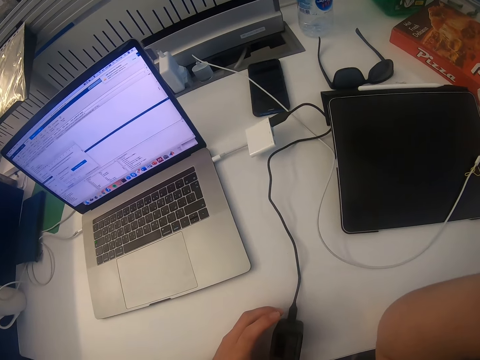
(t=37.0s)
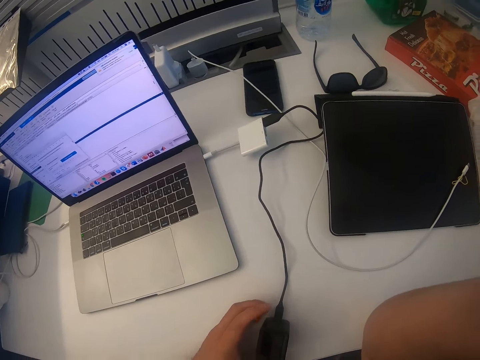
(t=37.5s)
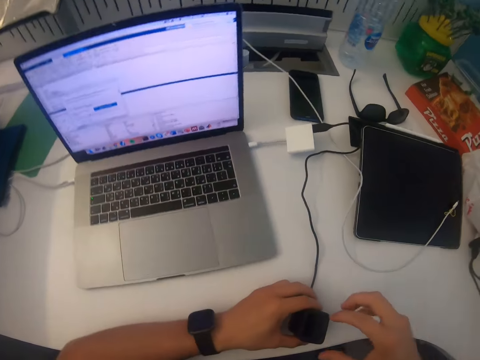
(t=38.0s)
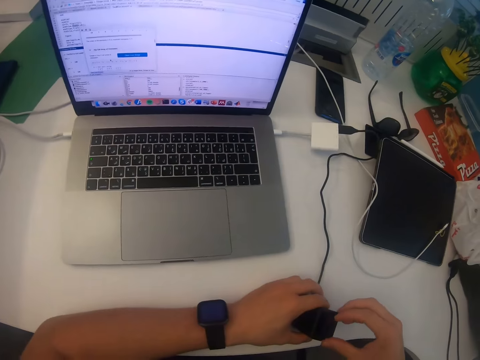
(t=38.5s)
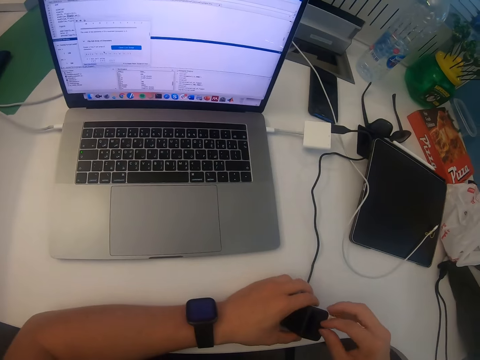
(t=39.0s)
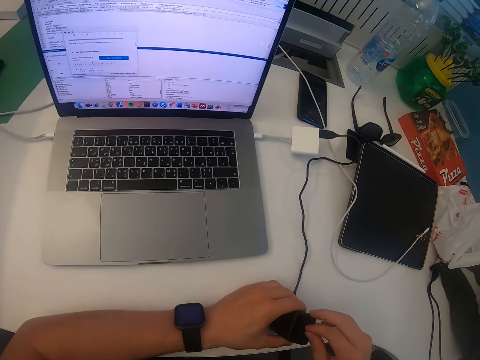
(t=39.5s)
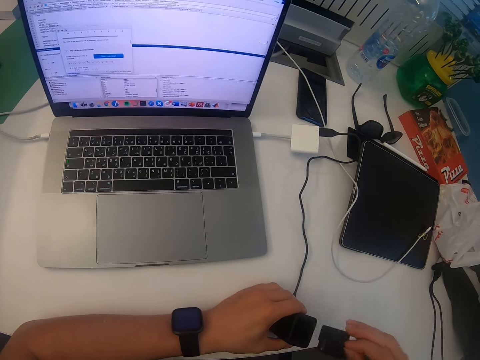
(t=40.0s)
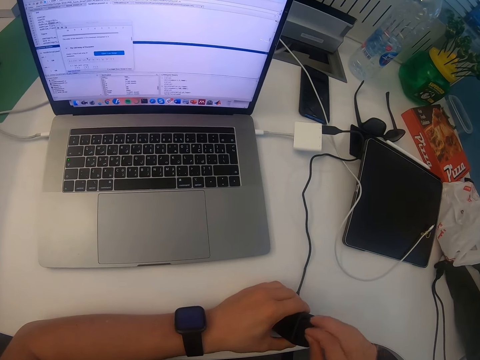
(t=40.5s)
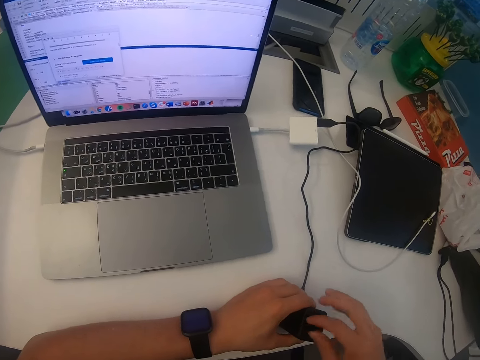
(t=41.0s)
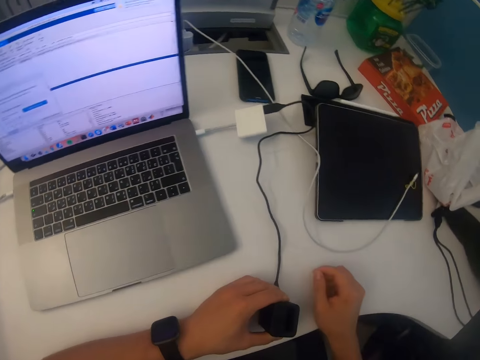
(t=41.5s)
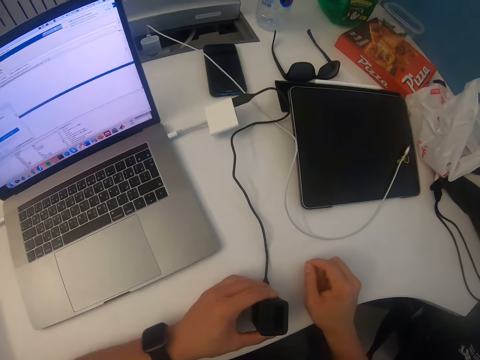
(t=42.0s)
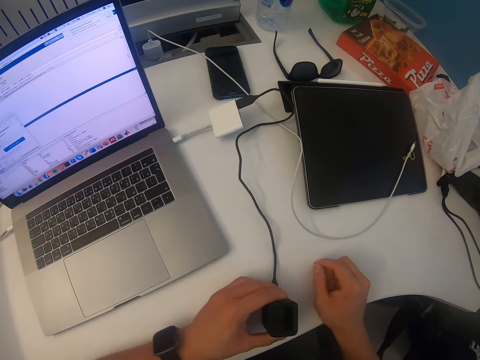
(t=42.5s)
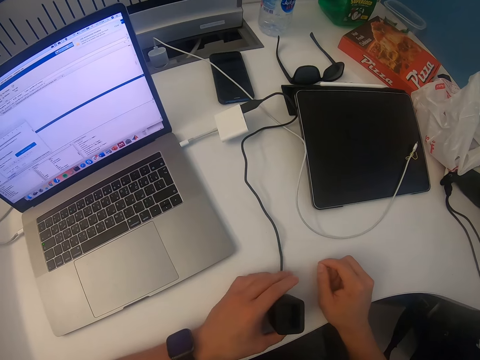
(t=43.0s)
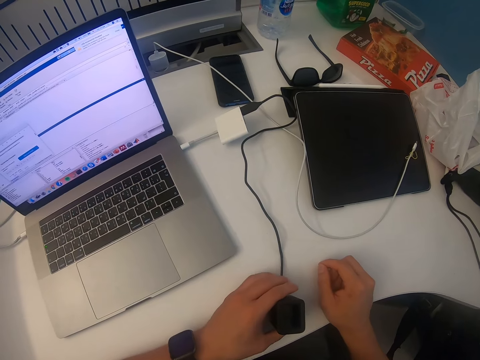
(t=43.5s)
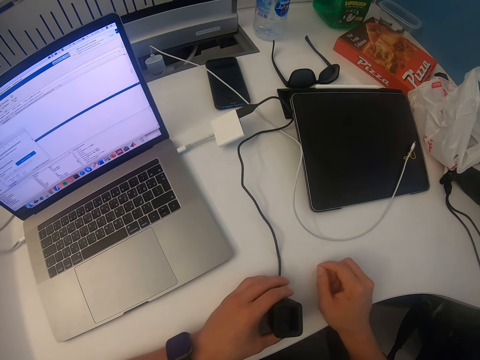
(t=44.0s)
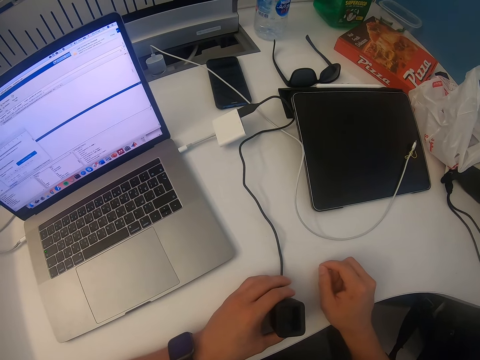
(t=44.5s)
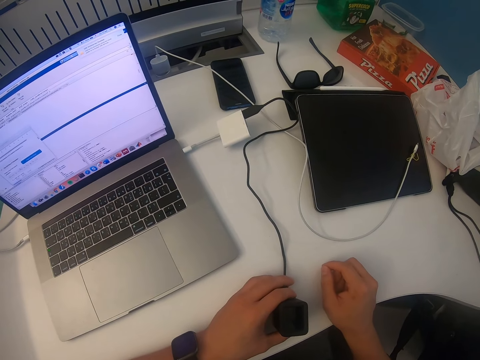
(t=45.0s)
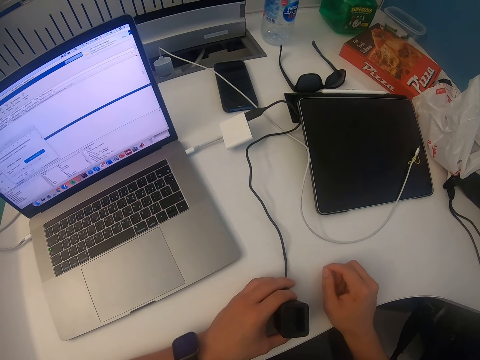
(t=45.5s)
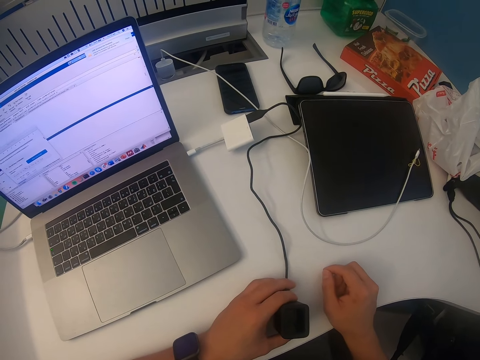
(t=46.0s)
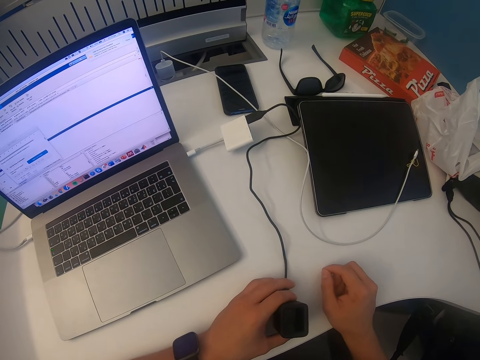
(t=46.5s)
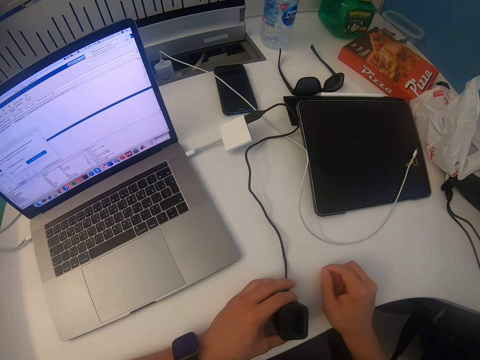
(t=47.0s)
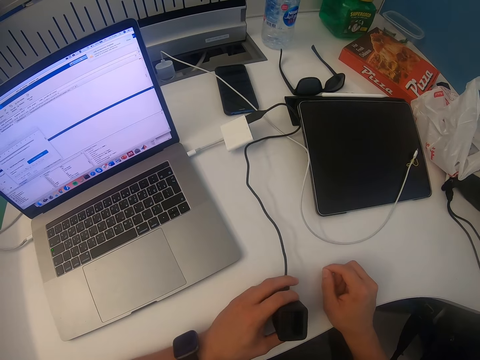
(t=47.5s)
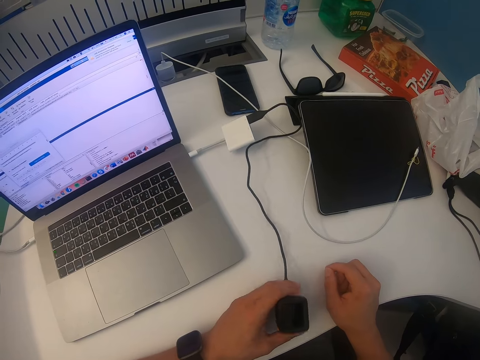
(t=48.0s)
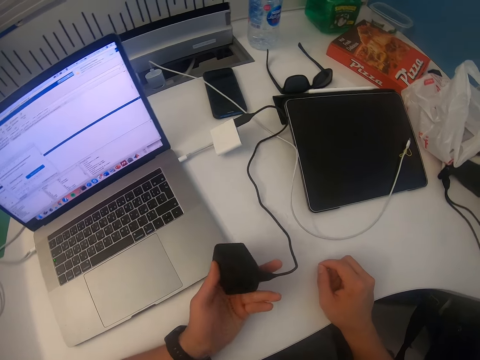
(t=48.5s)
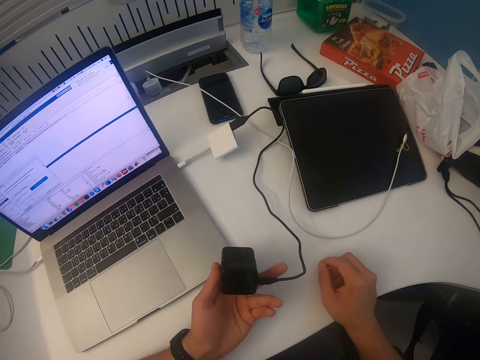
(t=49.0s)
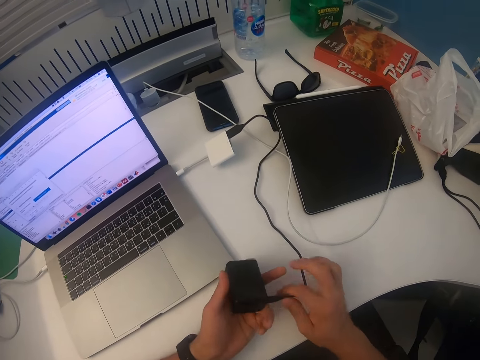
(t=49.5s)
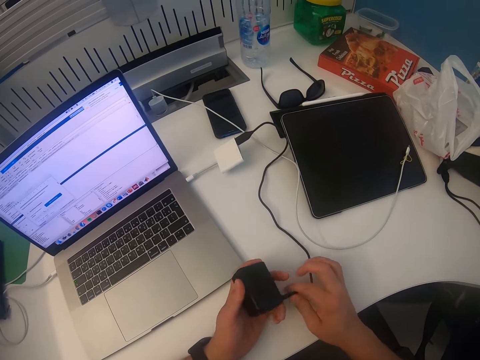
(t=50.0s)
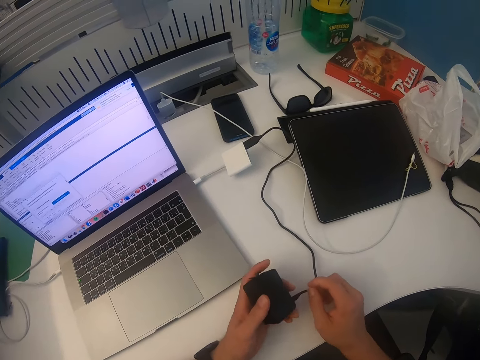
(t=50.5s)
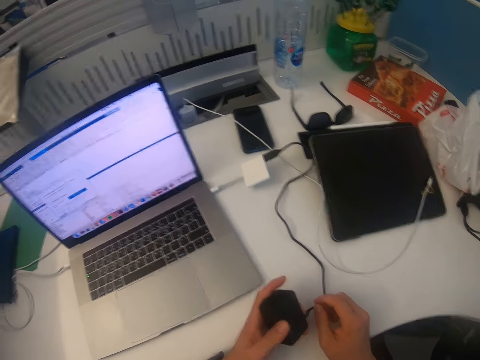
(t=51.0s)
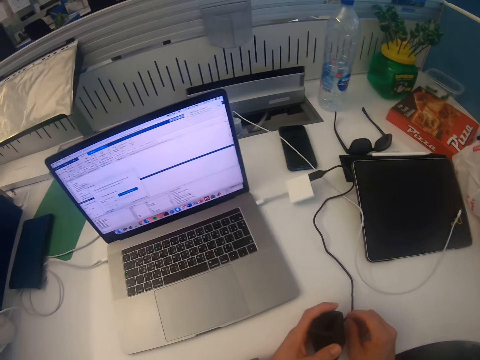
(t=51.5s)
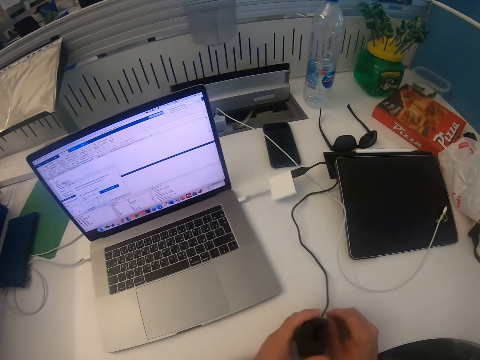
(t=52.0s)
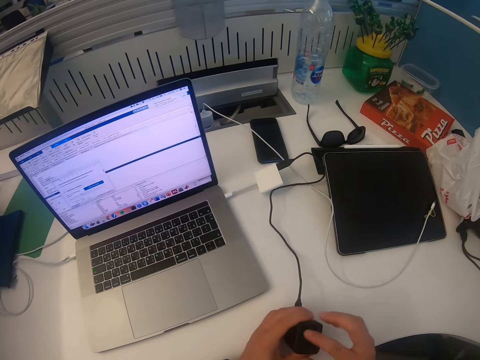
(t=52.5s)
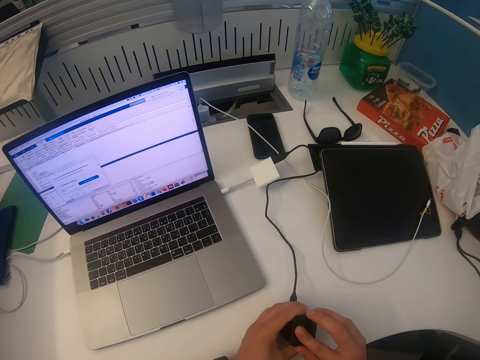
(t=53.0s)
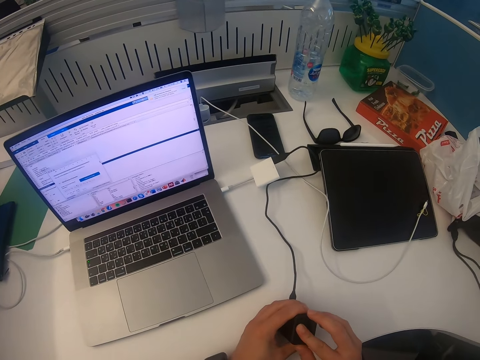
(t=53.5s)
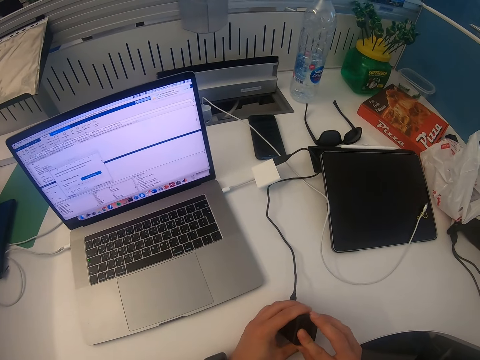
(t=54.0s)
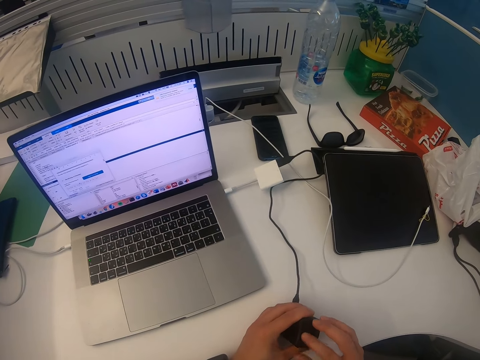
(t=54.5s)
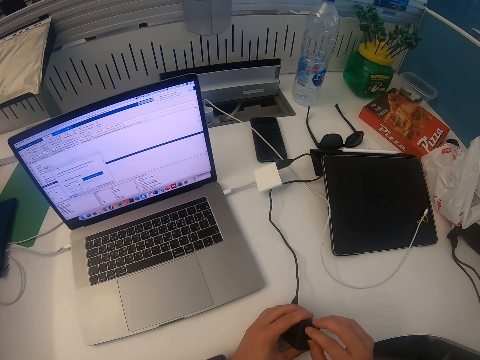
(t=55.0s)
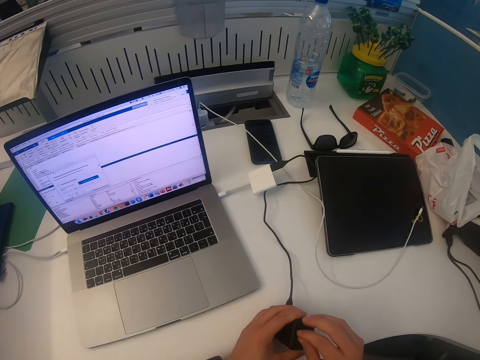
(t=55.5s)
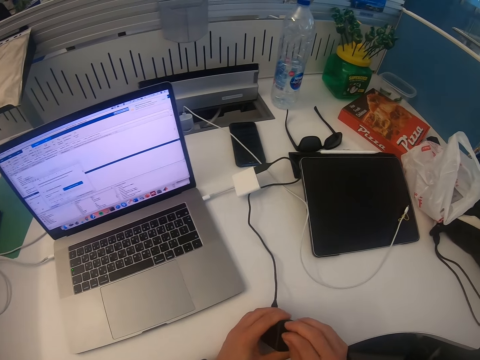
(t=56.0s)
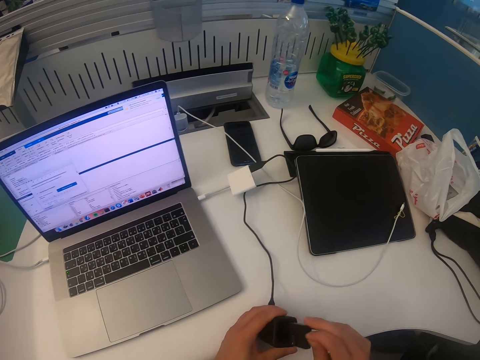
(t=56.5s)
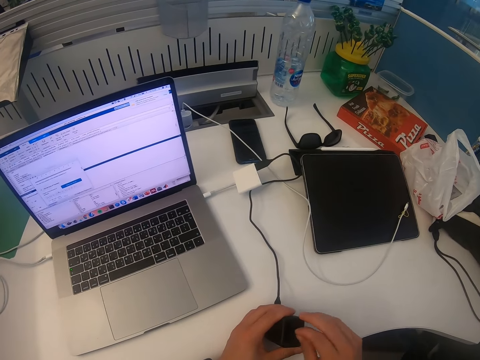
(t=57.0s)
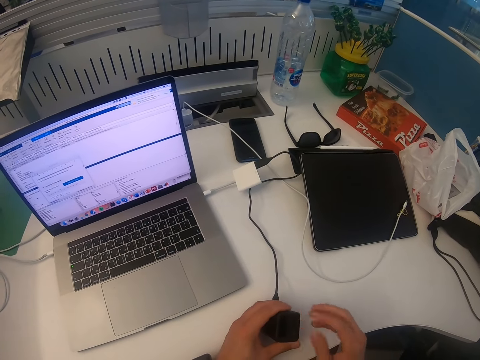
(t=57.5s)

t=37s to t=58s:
The camera wearer touches the hard disk. They put the hand on the table. They touch the hard disk. They stare at the adapter. They fix the adapter.

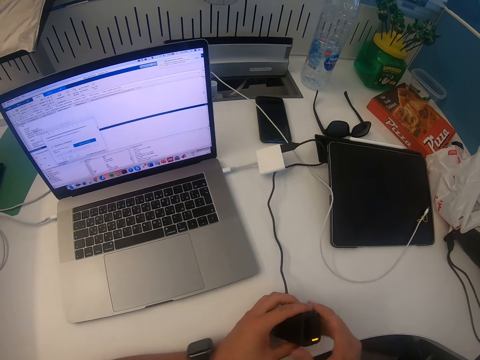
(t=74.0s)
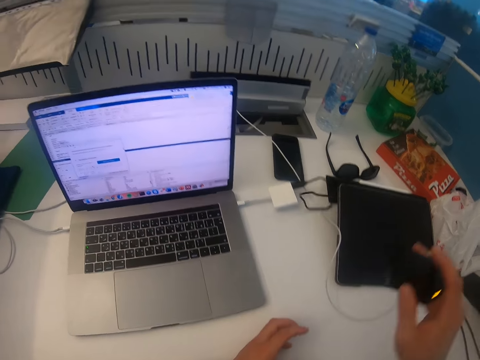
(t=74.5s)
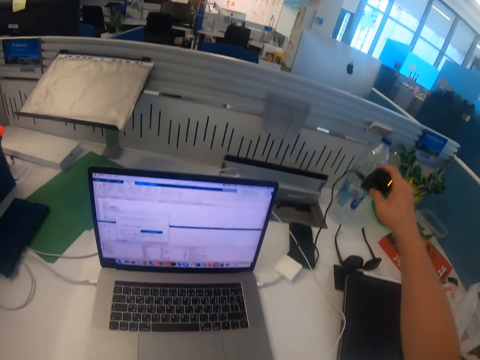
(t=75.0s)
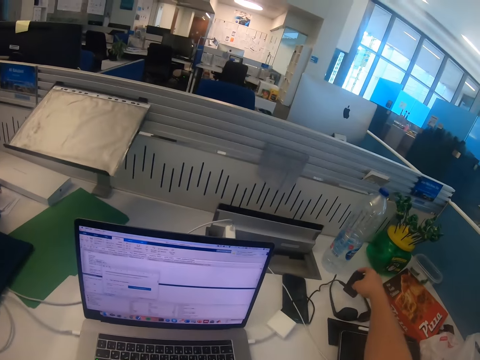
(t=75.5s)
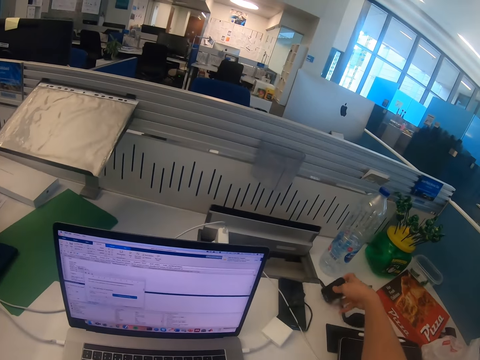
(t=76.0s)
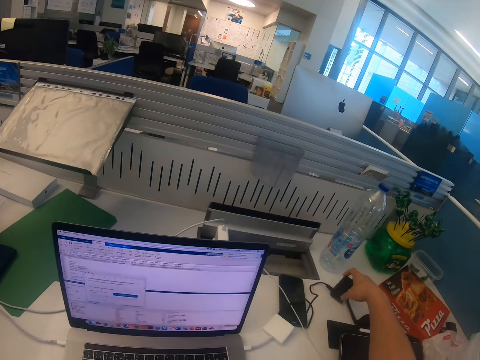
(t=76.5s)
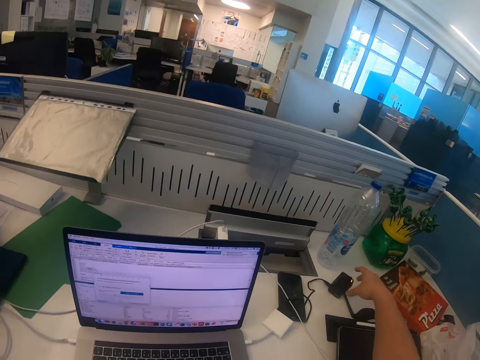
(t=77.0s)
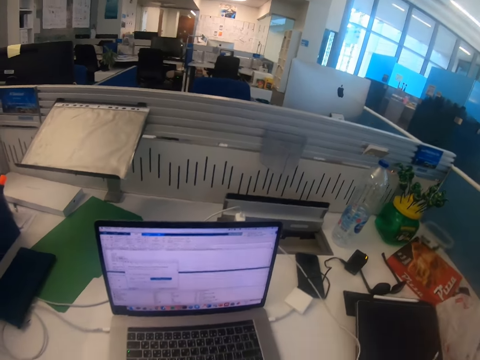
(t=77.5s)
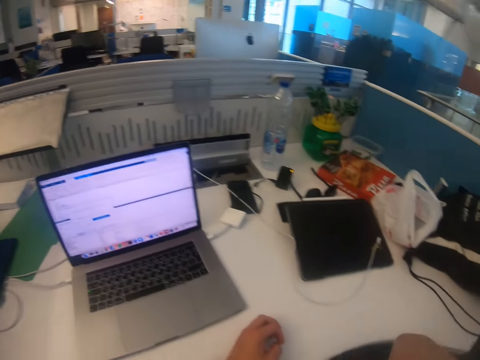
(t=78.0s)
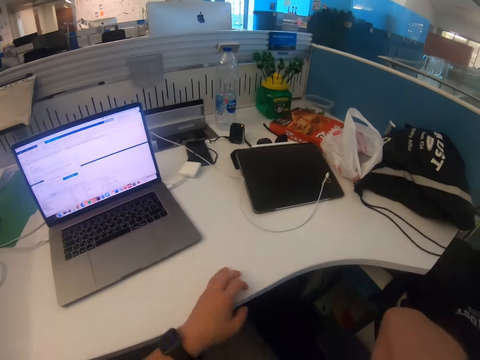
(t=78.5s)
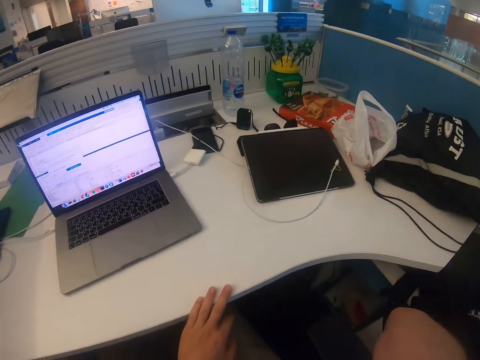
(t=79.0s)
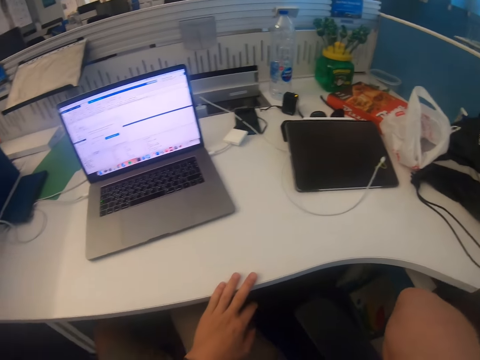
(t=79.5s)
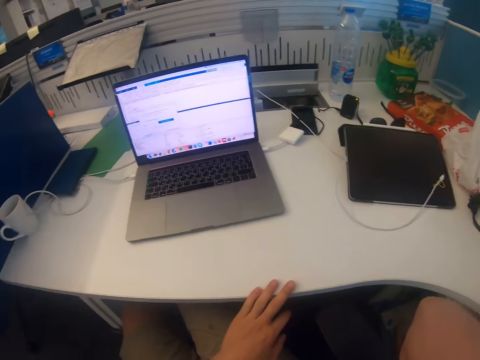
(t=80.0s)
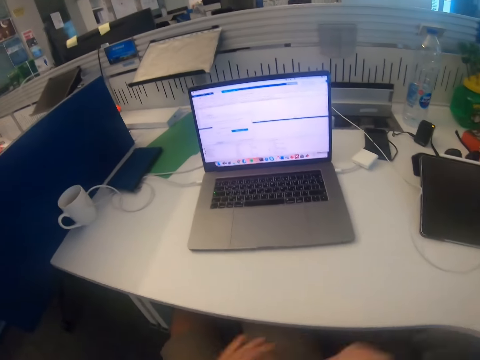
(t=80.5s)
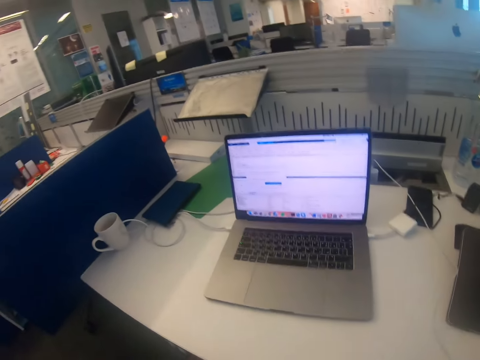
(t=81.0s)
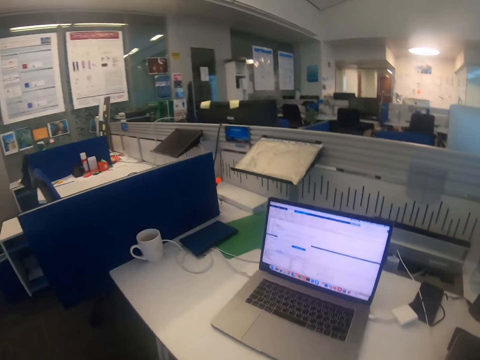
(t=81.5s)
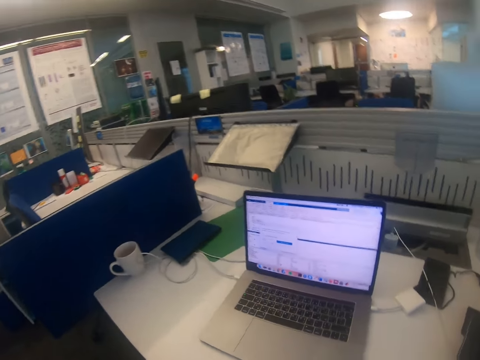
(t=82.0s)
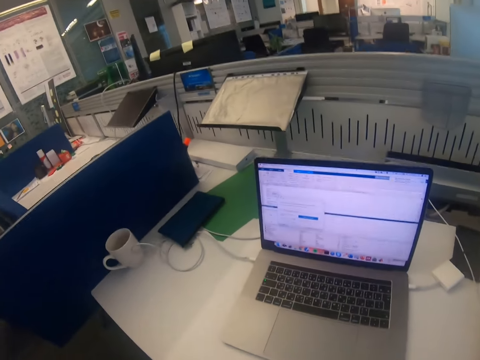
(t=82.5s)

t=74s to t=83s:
The camera wearer puts the hard disk down. They put the adapter on the table. They lift up the hand. They stare around the office. They put the hand on the table. They walk around the room.
